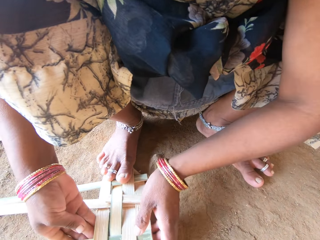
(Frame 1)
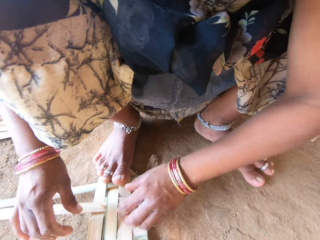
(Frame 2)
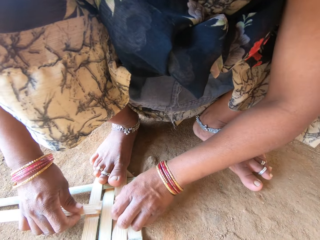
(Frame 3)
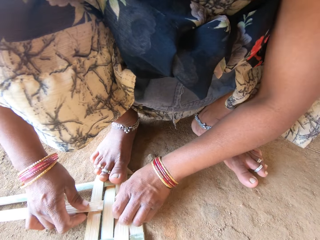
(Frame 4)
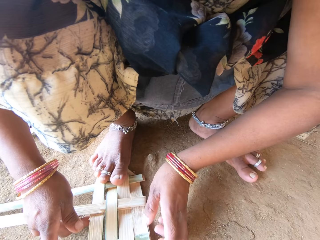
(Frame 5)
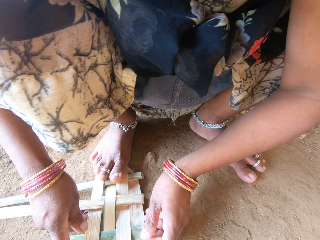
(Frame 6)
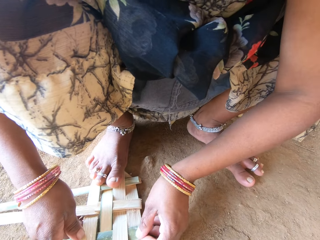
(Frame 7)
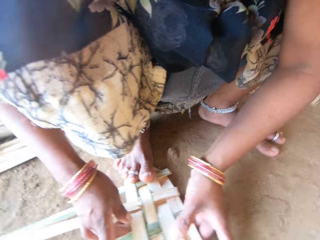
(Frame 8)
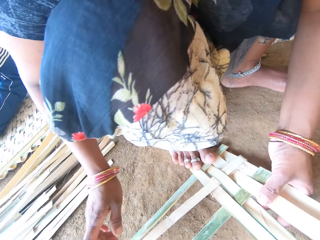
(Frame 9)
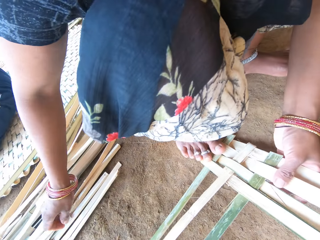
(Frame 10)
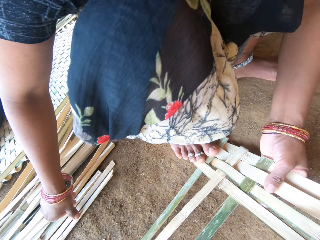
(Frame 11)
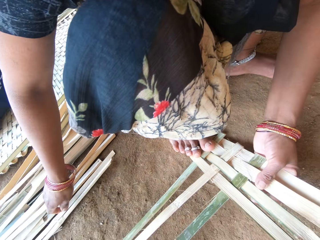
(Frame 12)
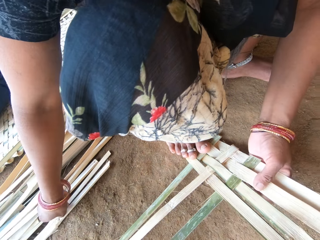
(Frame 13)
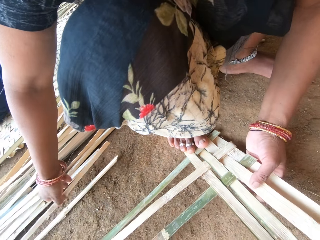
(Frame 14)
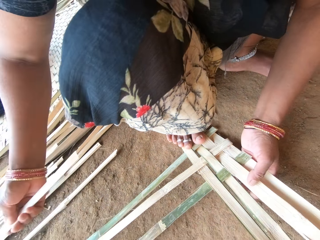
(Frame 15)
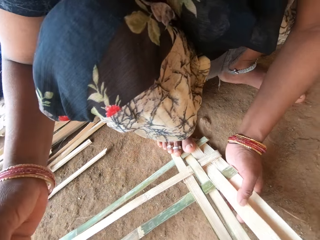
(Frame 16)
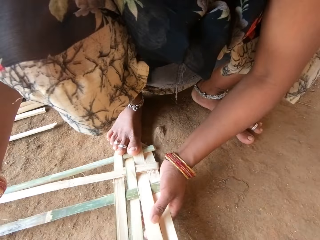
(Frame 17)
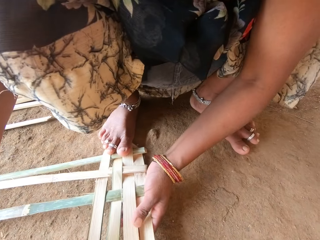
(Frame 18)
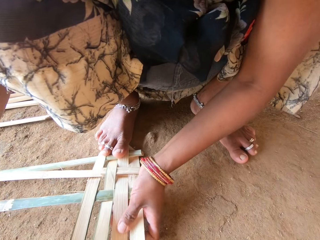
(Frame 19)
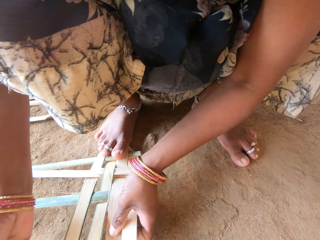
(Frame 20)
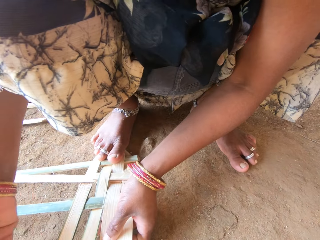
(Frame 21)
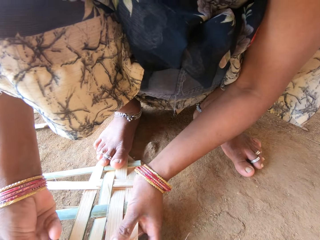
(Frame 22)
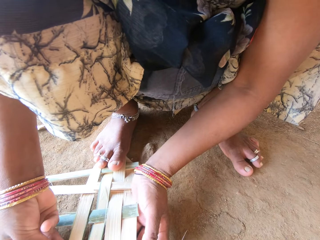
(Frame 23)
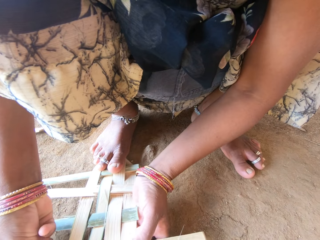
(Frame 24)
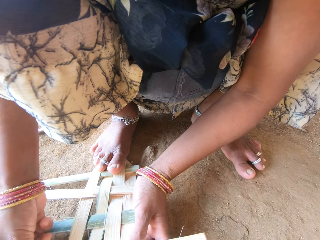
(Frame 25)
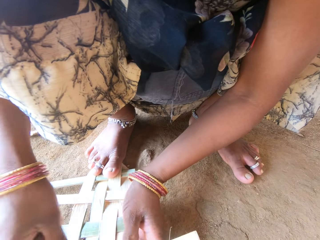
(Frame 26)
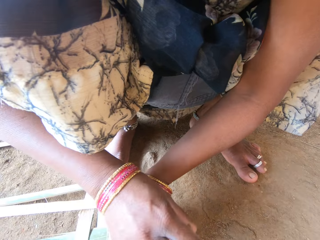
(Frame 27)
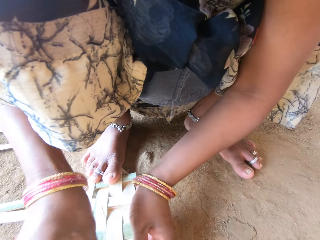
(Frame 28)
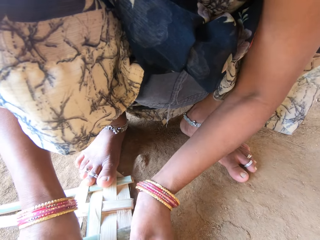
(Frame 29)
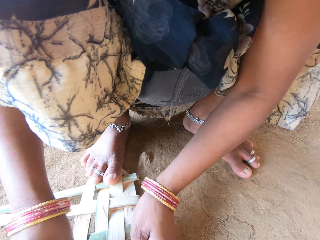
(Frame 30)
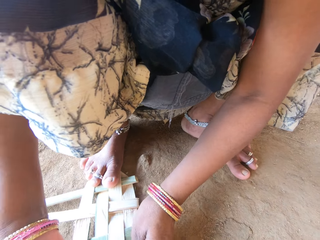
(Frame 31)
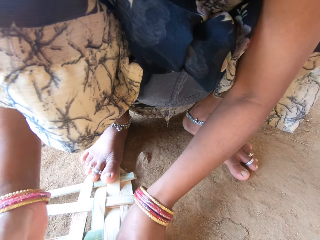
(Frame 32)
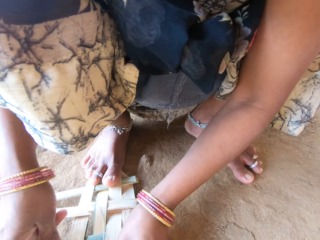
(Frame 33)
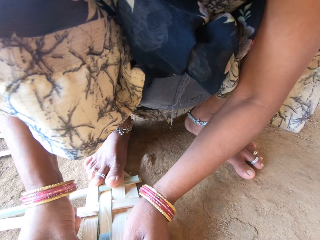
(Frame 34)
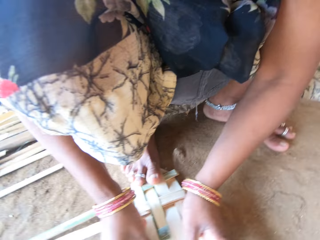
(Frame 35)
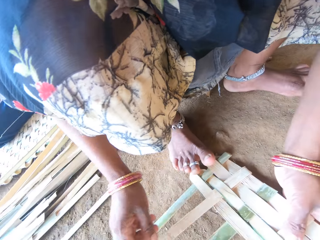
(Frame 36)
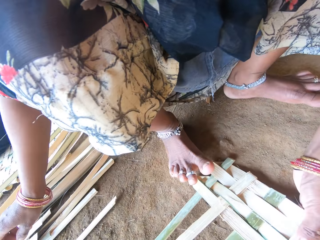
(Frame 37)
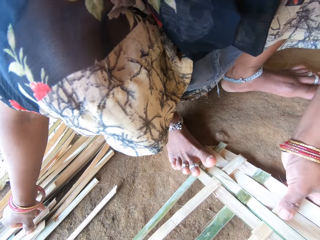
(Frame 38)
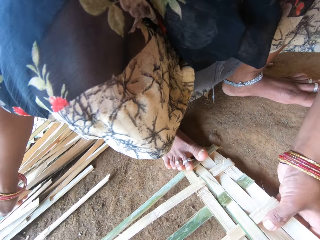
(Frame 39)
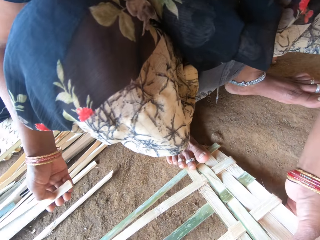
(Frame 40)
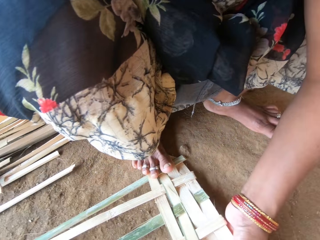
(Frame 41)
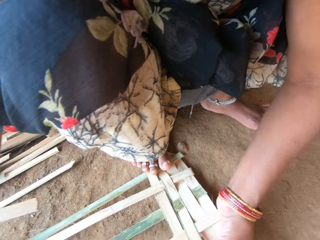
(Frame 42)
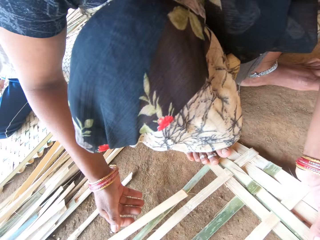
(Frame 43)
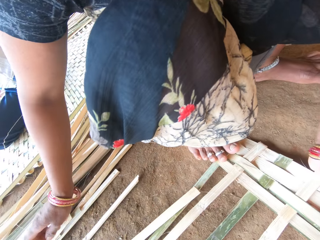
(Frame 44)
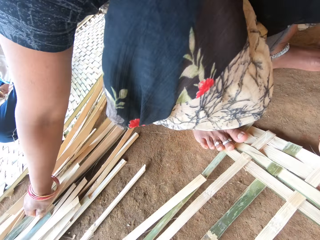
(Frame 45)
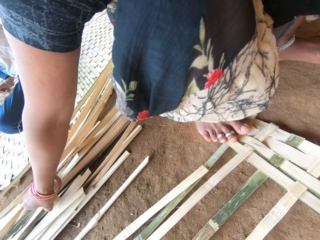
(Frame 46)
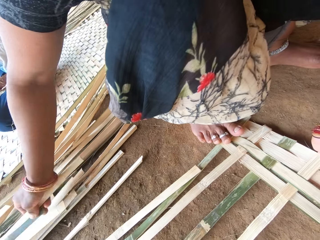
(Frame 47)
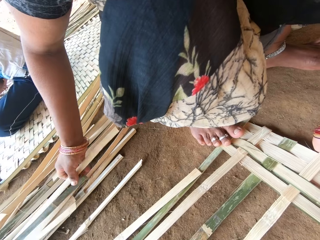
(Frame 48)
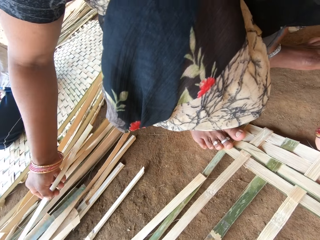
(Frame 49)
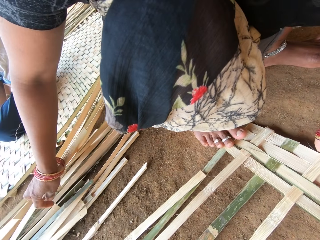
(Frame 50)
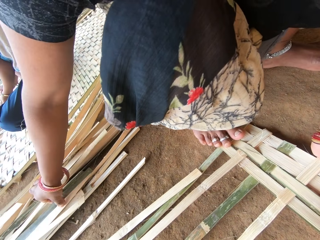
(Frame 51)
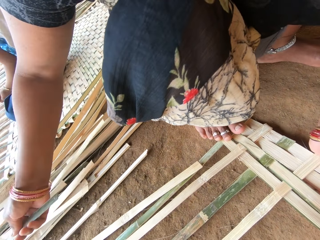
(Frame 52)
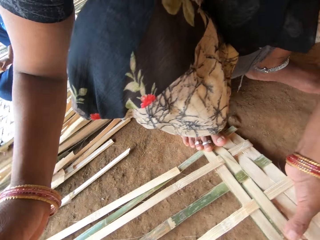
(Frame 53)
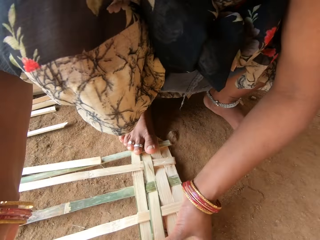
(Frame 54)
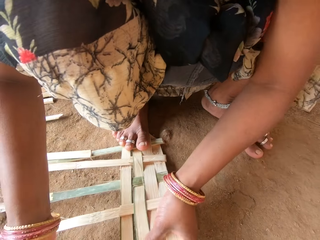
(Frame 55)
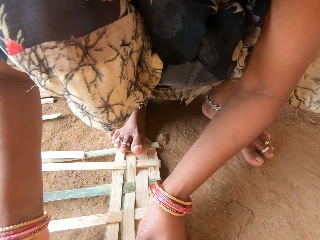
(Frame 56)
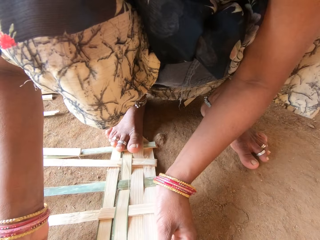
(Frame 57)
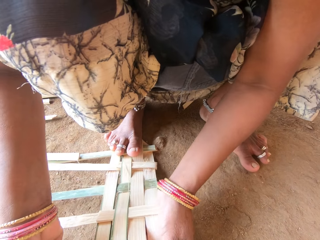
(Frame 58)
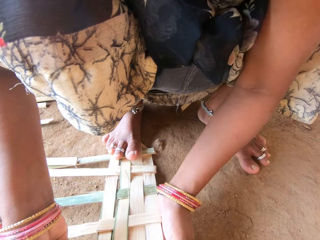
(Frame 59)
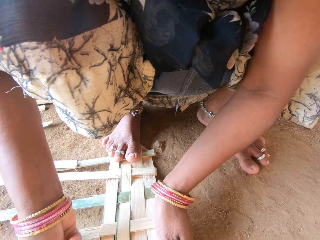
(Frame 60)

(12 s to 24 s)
The camera wearer picks a weaving plant. They weave a basket with the weaving plant. They pick the weaving plant and put down the weaving plant. They pick the weaving plant. They weave a basket with the weaving plant.

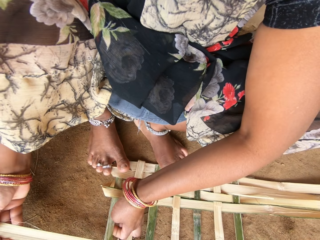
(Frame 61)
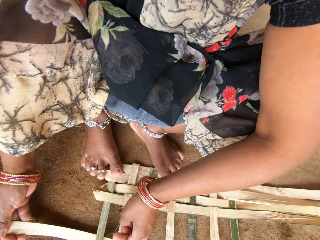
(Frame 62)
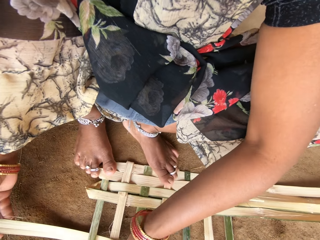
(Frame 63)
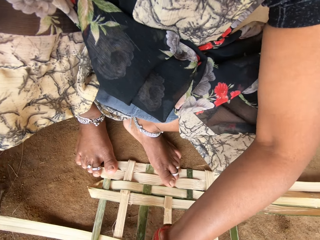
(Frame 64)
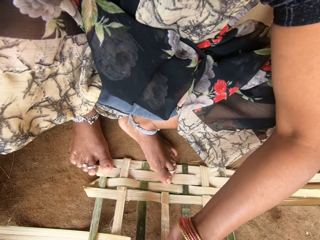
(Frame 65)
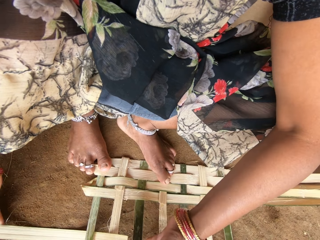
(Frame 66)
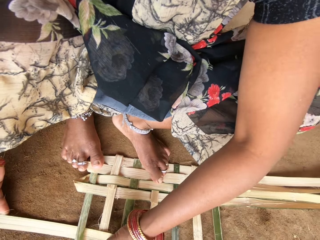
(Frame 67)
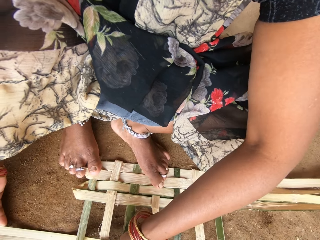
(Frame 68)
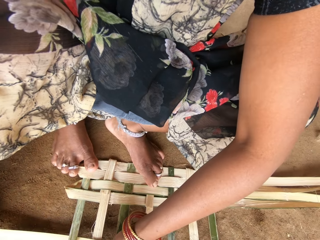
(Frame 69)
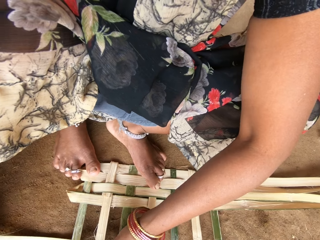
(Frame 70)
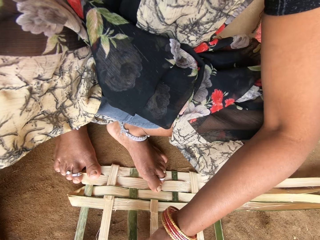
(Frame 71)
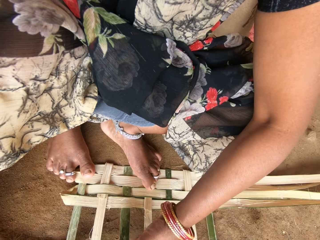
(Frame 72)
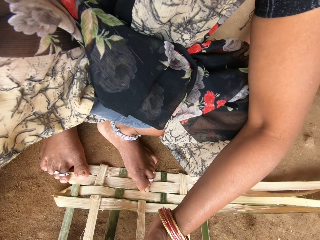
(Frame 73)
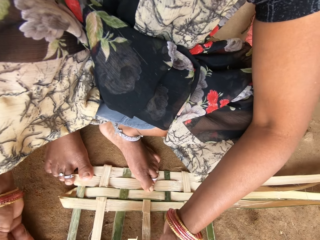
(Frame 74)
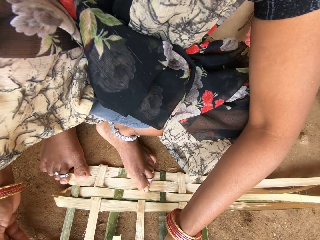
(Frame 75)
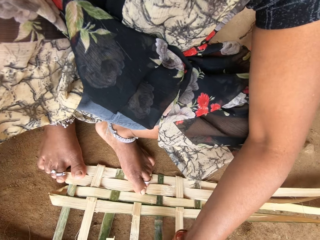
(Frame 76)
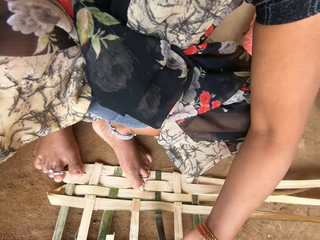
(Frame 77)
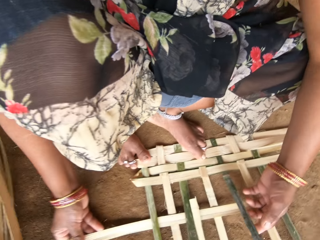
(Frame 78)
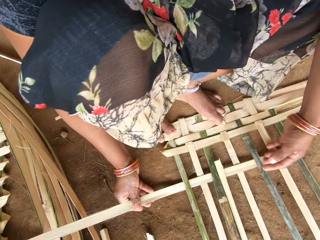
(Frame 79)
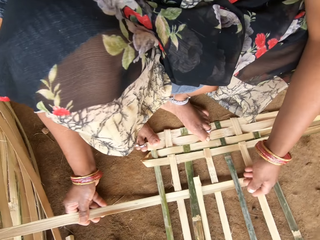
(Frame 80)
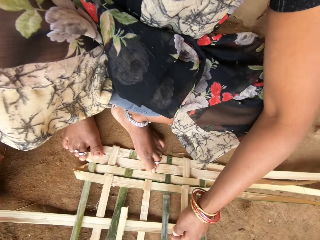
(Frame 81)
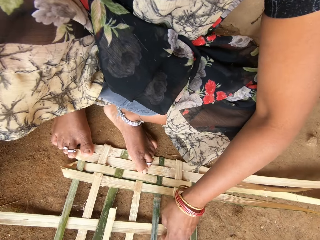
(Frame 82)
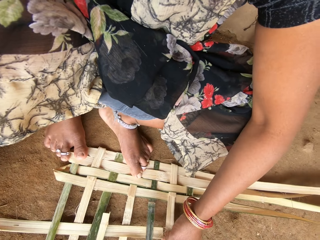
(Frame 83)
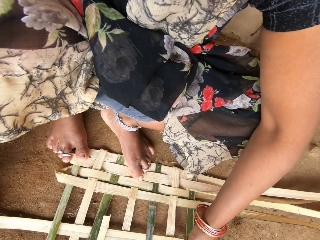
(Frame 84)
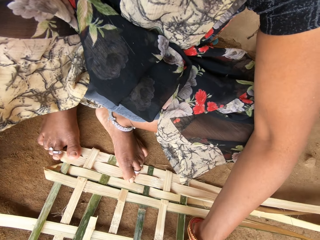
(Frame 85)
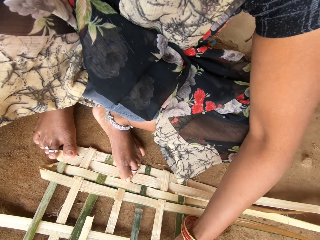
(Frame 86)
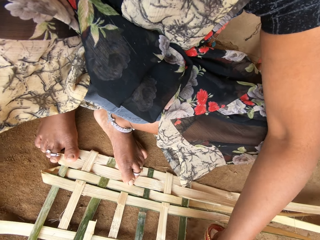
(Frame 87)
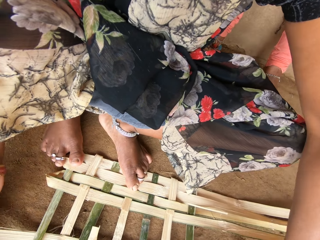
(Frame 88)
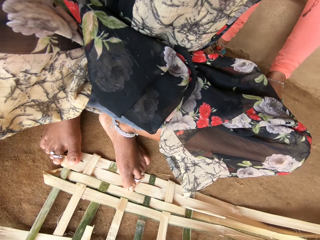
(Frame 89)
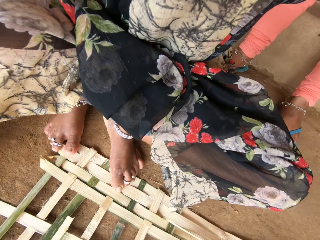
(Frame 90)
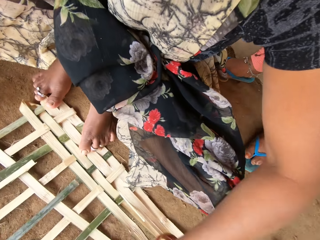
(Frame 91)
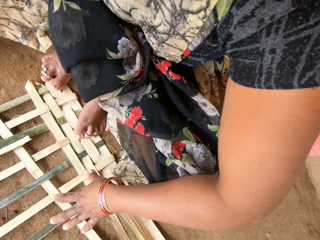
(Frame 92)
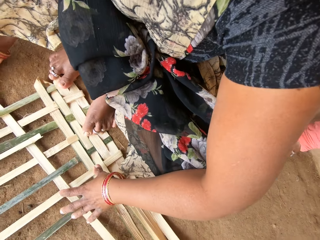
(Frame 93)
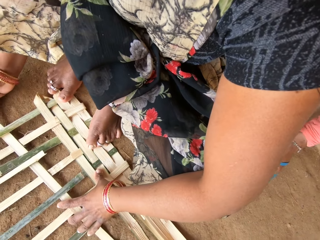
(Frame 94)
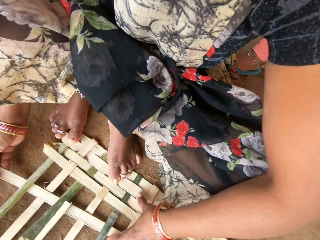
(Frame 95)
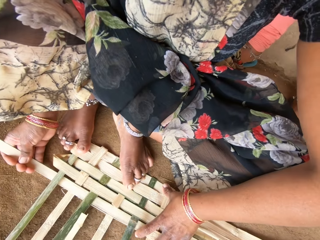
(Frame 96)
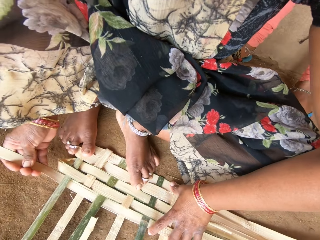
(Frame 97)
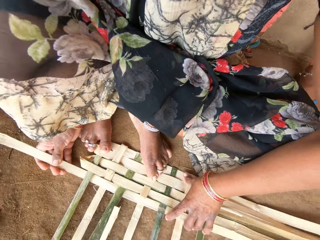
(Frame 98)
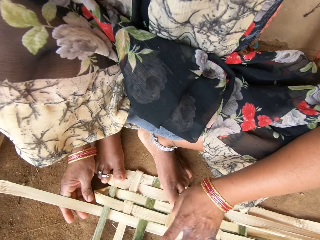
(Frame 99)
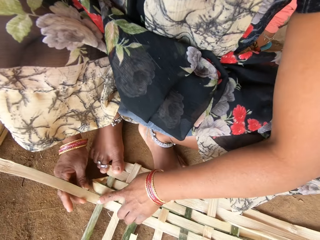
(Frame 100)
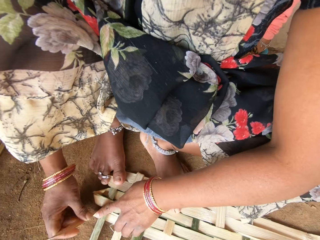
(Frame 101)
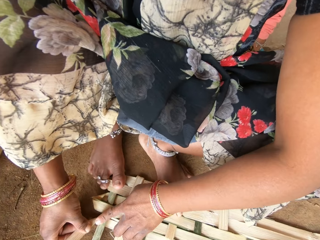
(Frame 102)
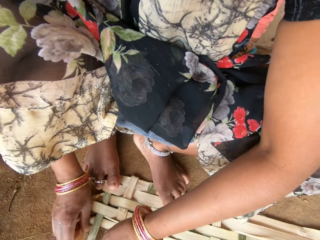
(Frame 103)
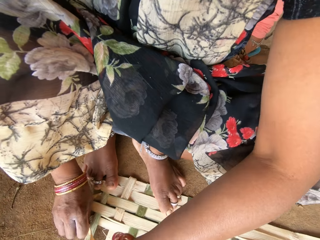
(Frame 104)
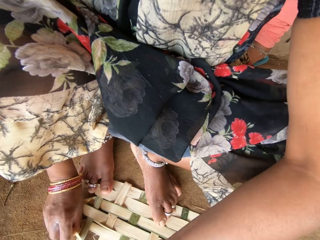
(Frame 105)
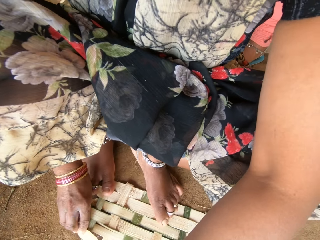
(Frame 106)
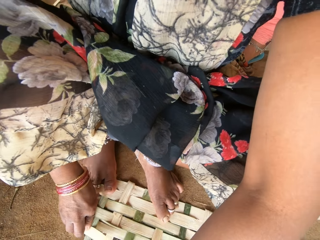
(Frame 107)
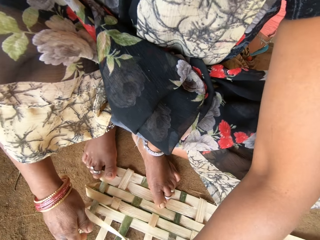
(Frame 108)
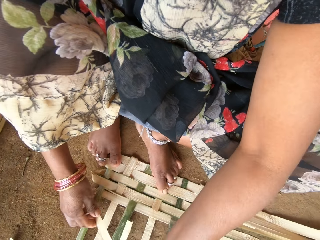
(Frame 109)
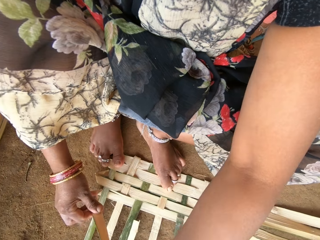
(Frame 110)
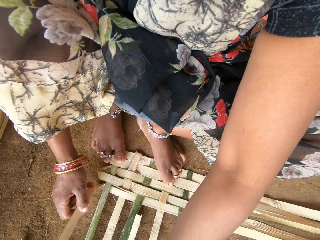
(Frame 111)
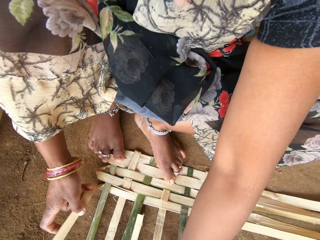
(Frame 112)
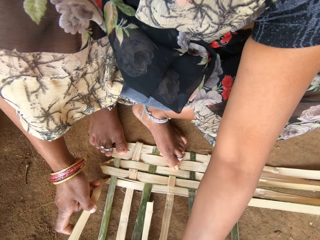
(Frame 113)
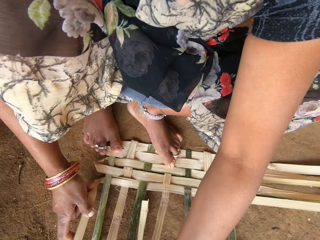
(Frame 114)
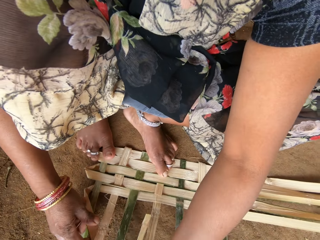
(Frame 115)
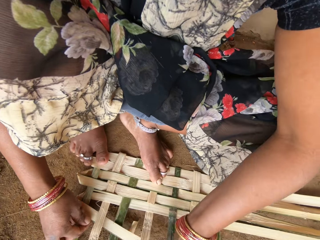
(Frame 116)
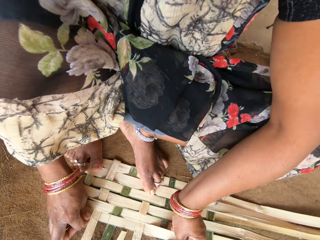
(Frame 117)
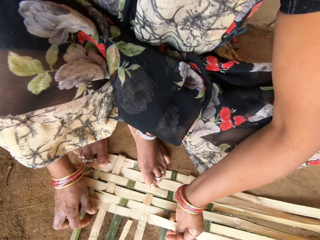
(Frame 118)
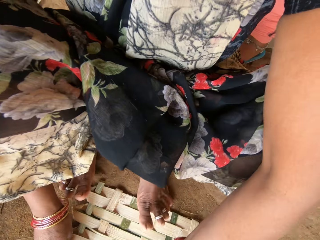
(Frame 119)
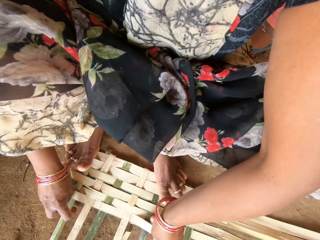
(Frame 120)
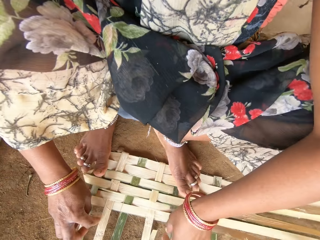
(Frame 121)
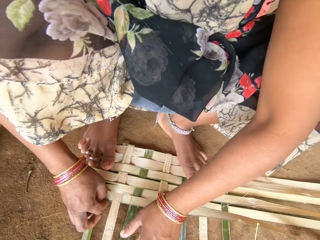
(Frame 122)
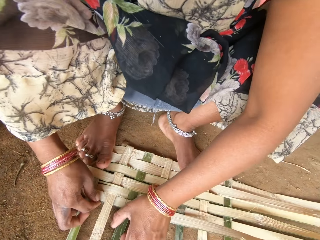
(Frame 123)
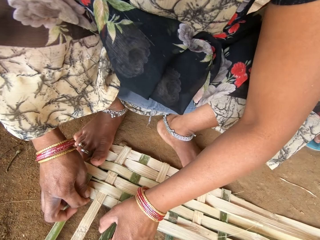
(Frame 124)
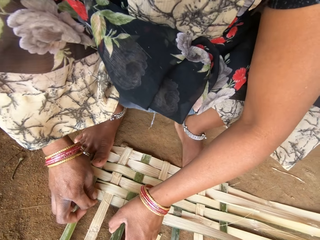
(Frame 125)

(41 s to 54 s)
The camera wearer weaves a basket with a weaving plant.
